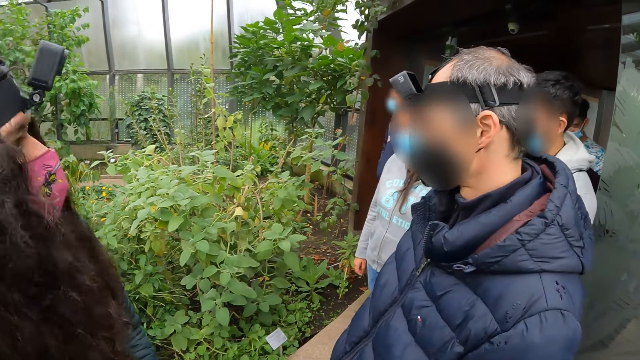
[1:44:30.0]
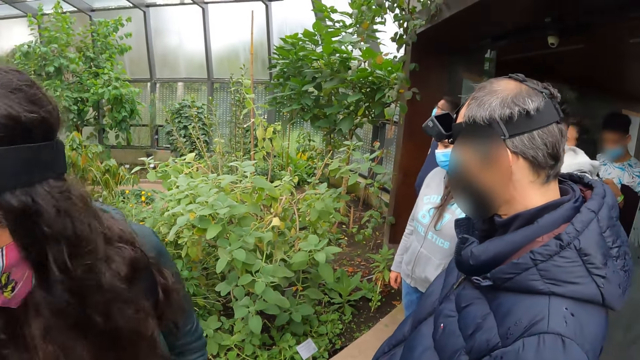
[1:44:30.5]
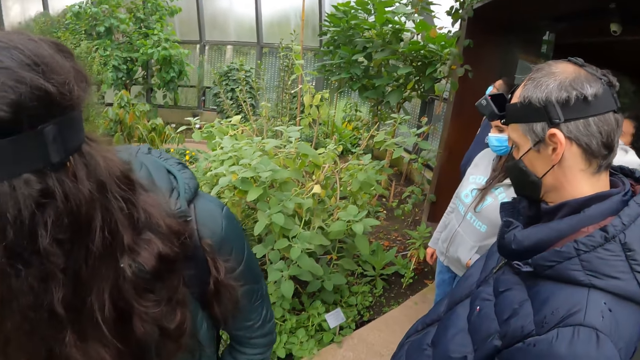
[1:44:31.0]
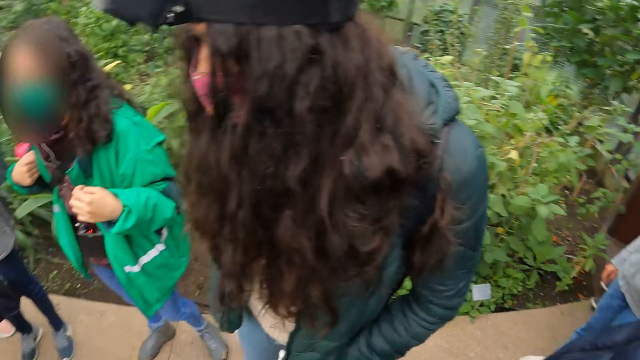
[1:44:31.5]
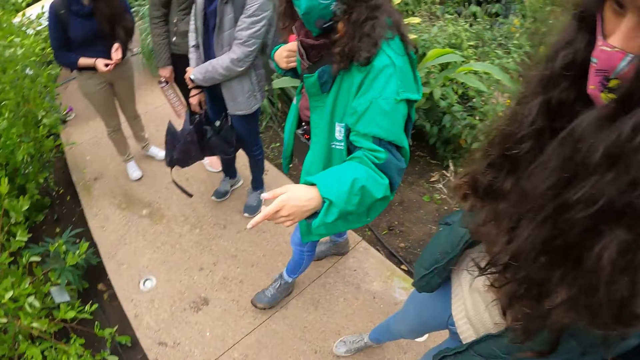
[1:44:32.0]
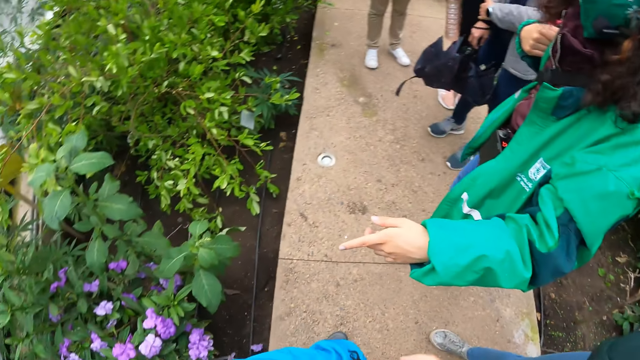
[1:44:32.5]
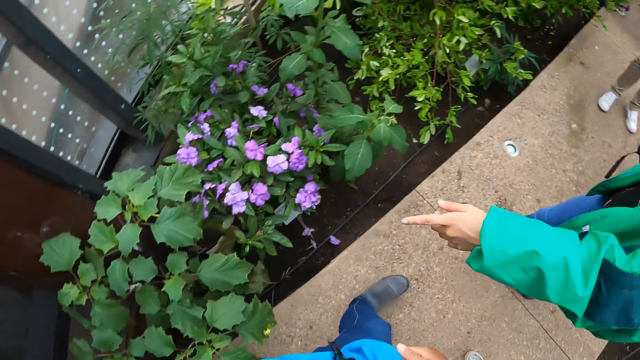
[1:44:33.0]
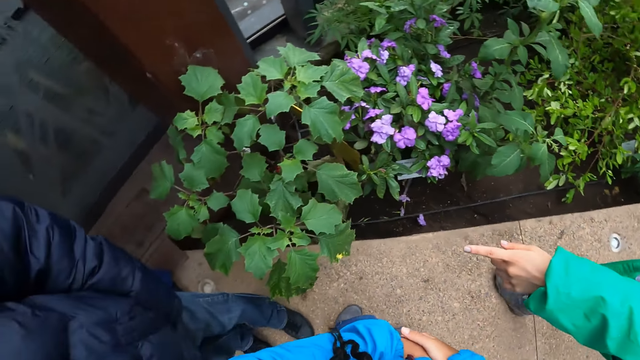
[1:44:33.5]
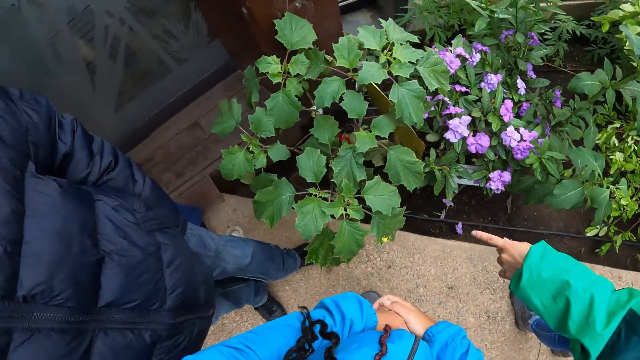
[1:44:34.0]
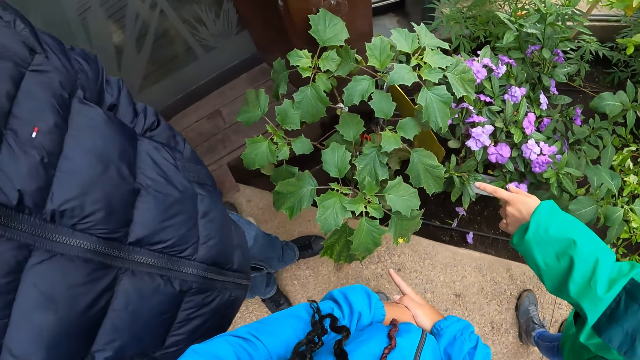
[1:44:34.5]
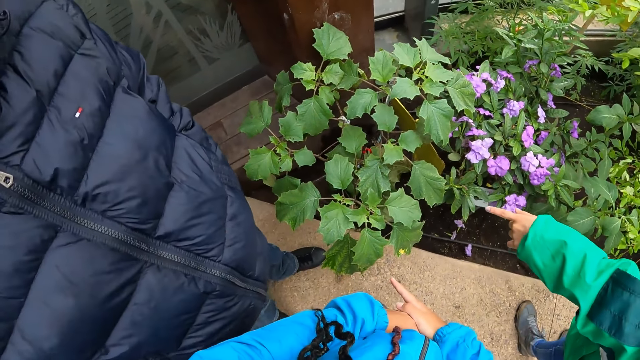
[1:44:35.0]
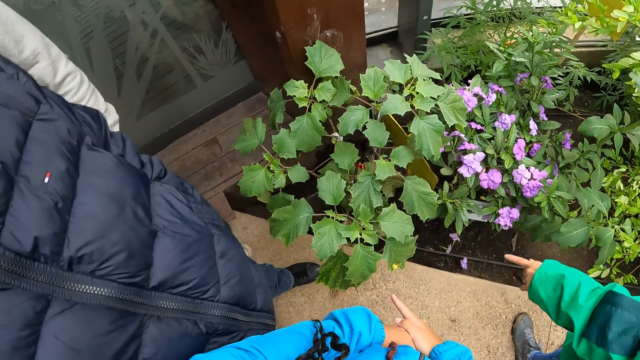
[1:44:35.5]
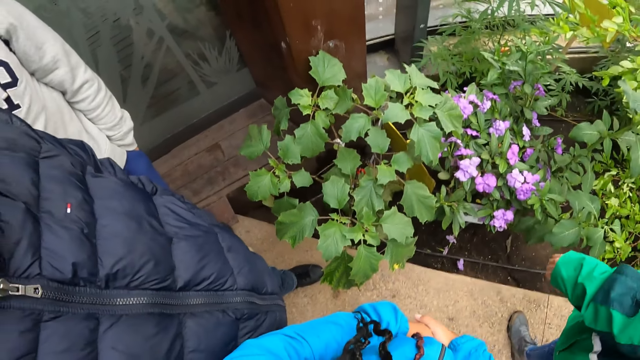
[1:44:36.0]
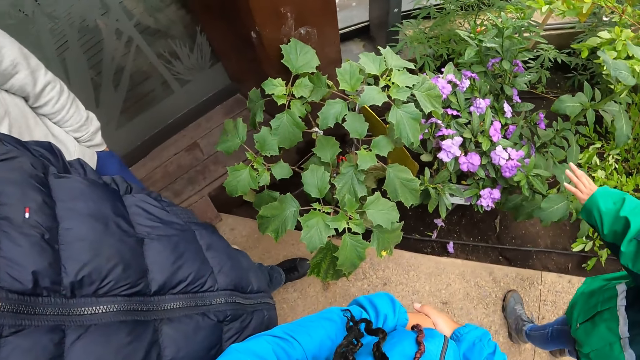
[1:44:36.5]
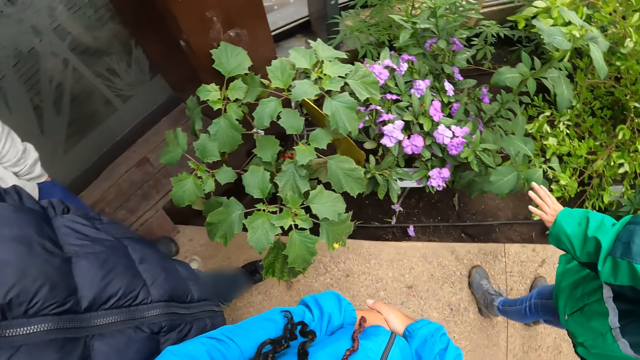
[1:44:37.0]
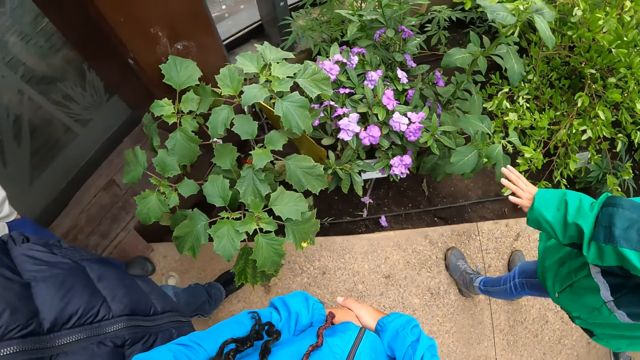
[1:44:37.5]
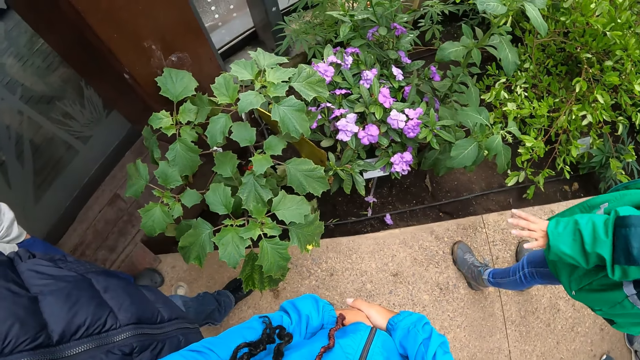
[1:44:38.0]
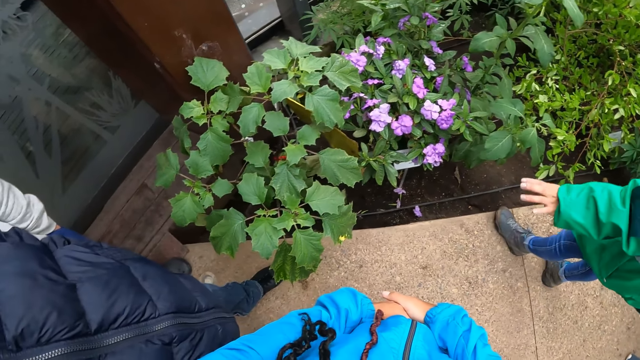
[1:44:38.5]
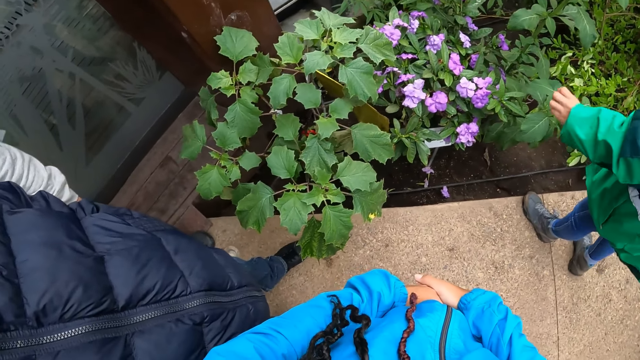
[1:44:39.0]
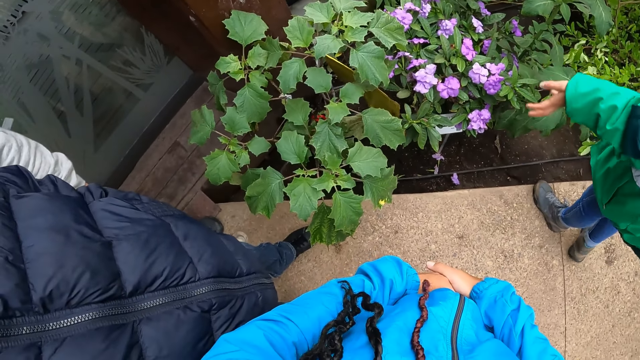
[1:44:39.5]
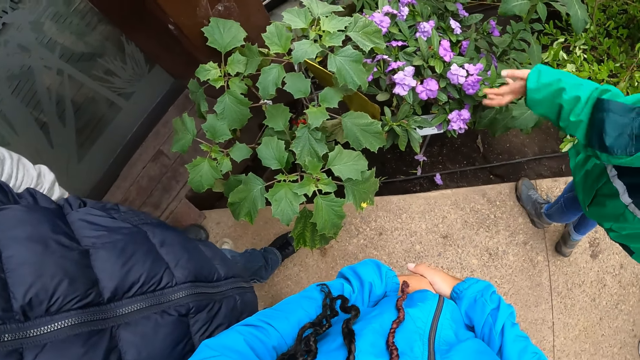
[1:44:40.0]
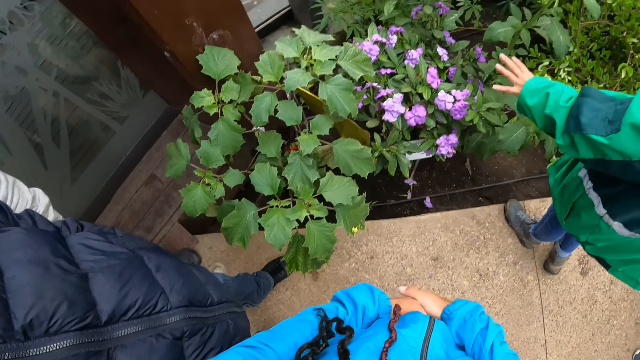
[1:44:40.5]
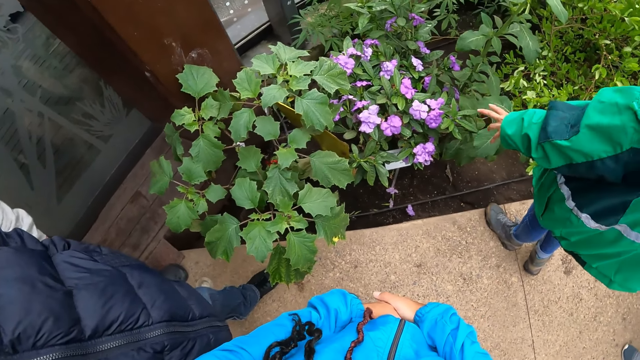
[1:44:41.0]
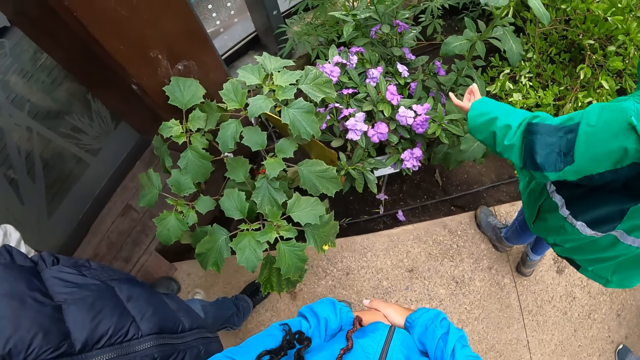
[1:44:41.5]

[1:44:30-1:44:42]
A woman points at the plants. The woman interacts with everyone outside.

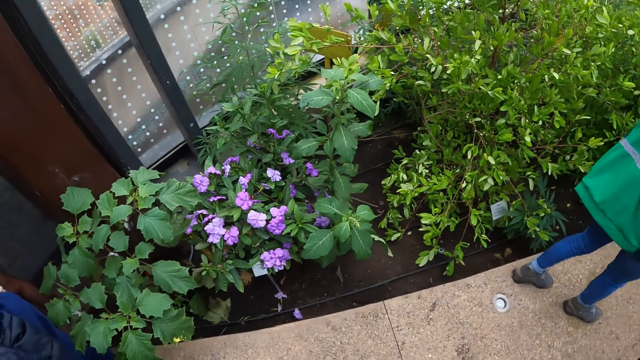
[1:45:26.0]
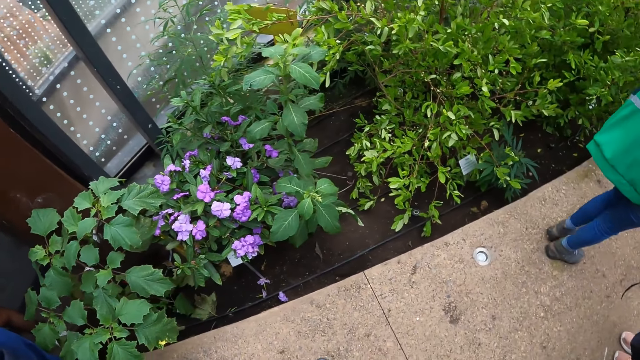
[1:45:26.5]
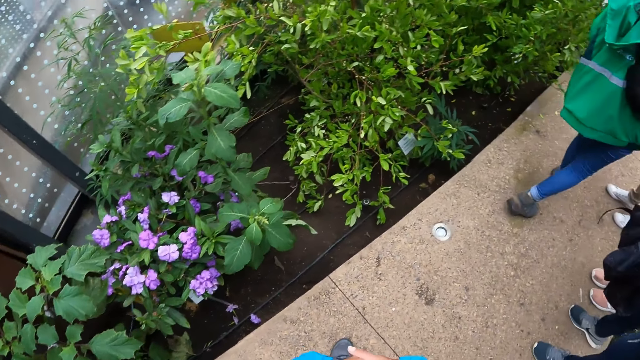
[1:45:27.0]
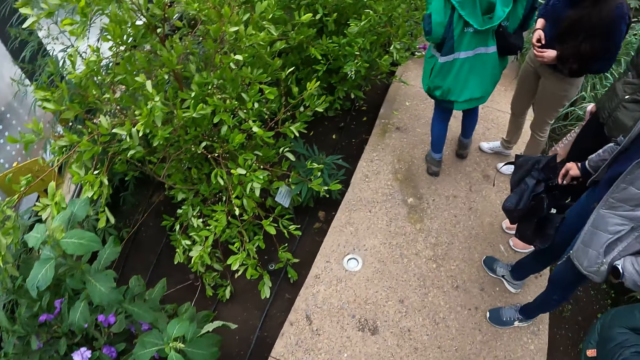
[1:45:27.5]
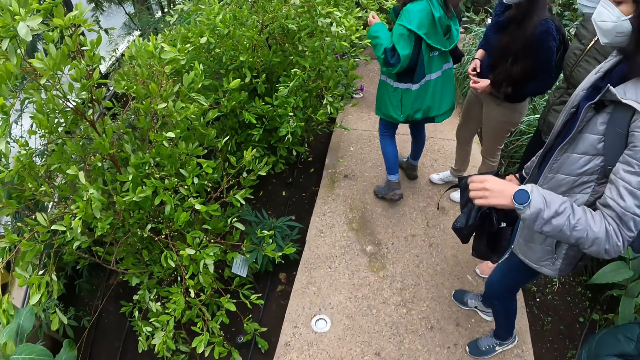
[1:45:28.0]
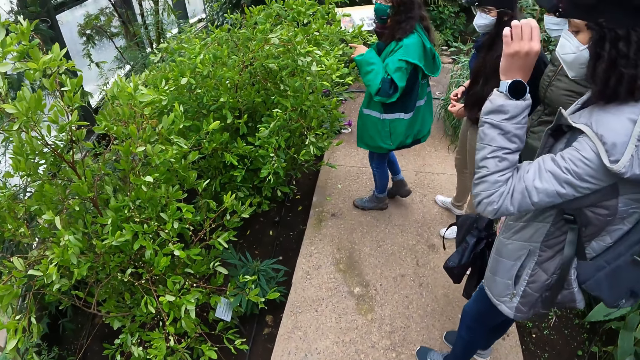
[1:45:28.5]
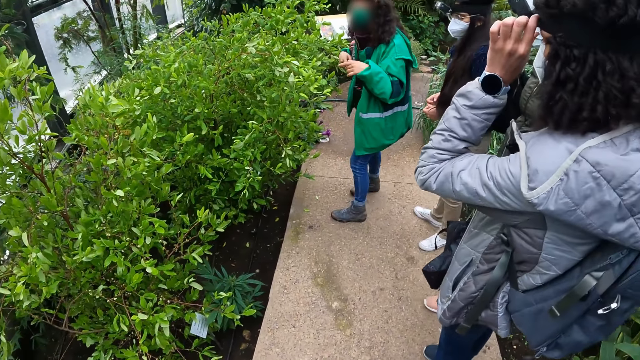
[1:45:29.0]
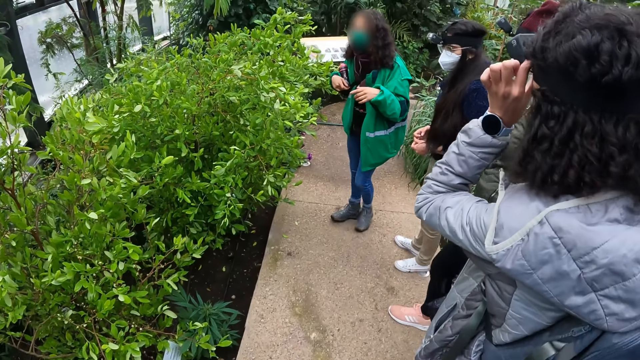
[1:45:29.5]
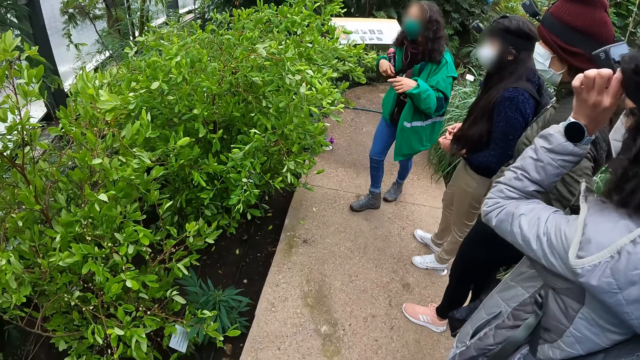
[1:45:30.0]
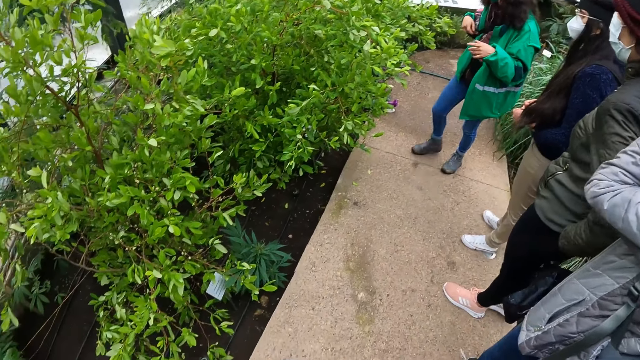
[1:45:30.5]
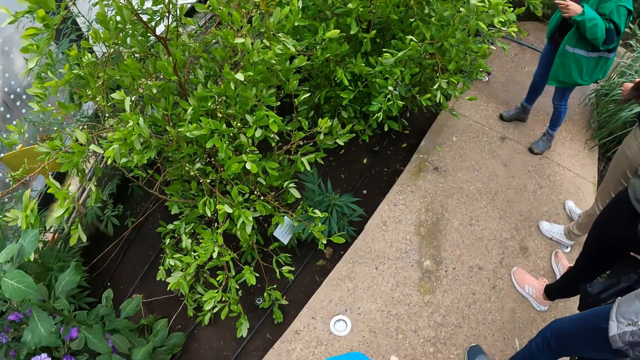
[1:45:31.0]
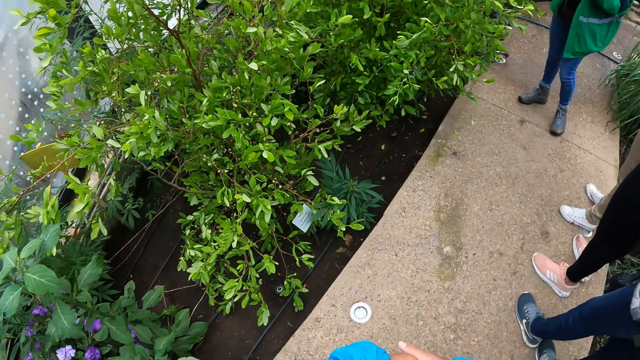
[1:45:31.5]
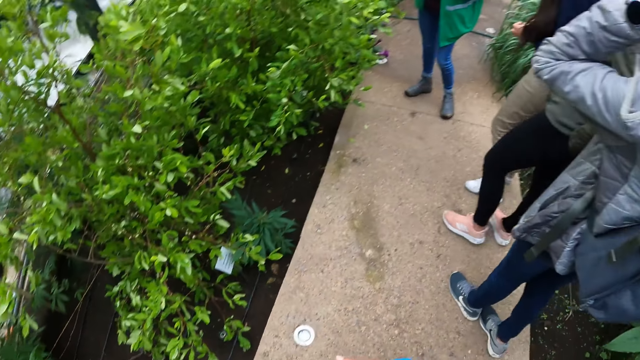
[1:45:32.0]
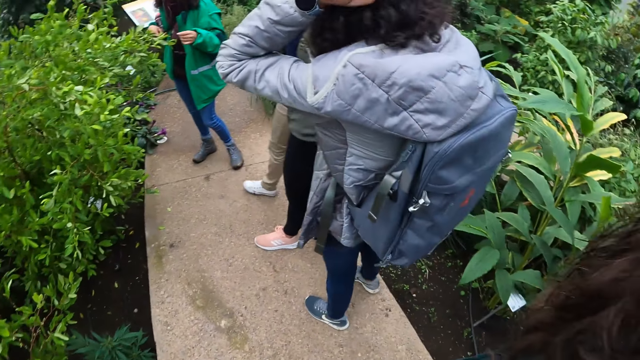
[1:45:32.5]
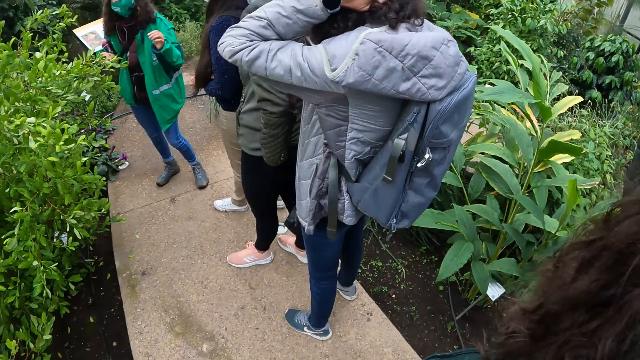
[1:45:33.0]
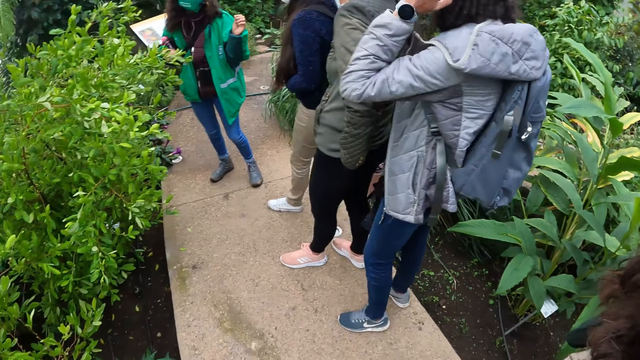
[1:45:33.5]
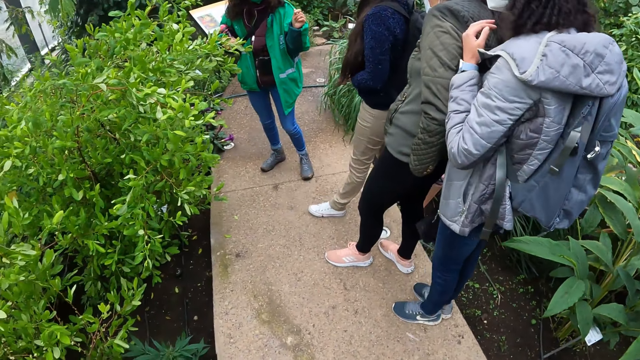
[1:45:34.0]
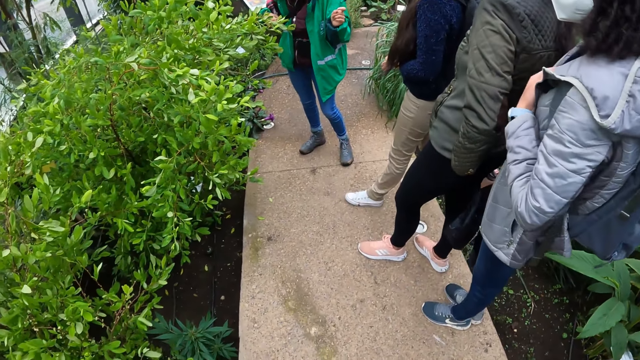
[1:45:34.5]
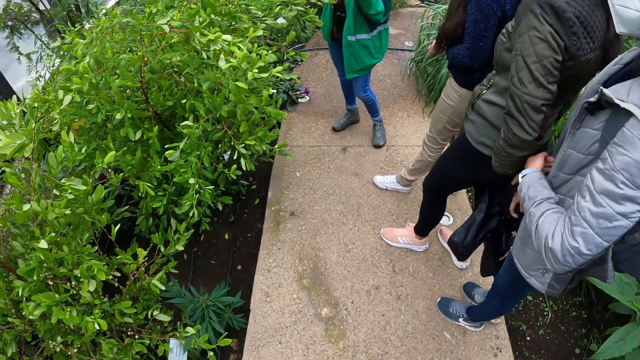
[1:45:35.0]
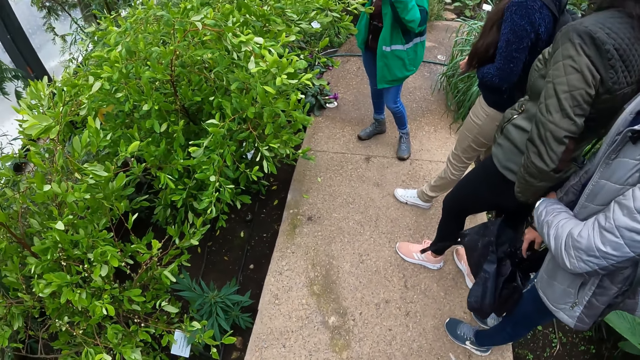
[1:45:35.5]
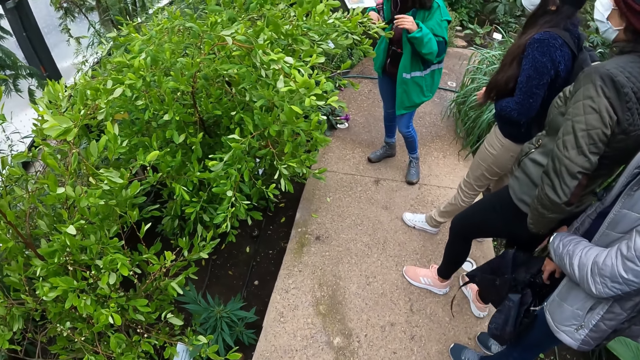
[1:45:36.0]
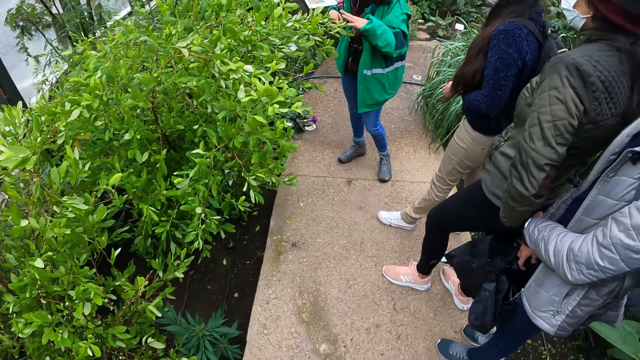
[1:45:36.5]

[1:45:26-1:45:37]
A woman walks on the pavement. Another woman adjusts the camera. The camera wearer walks forward. The first woman interacts with the team.
